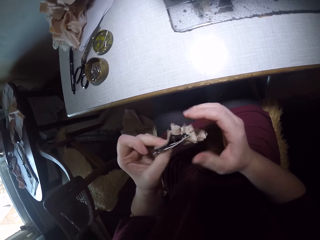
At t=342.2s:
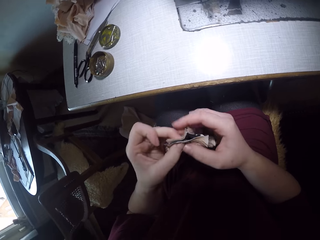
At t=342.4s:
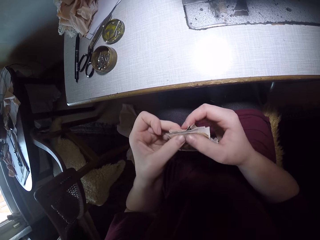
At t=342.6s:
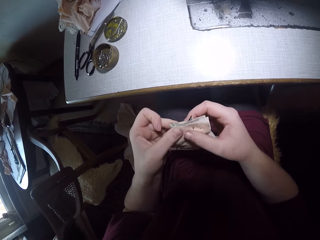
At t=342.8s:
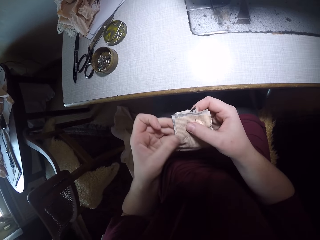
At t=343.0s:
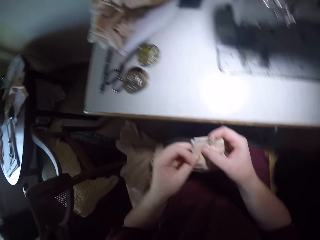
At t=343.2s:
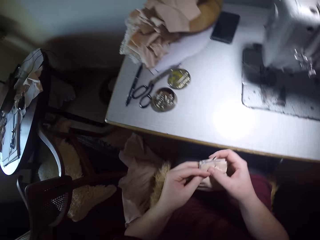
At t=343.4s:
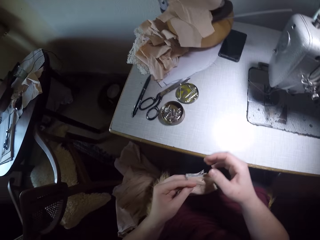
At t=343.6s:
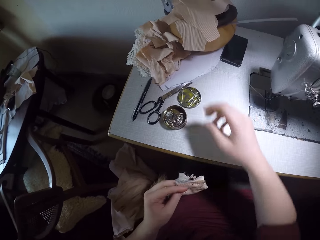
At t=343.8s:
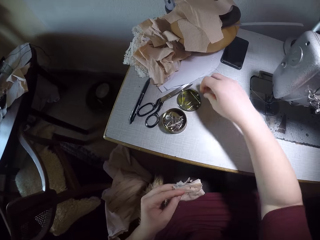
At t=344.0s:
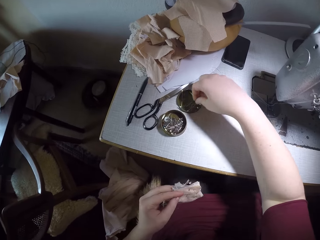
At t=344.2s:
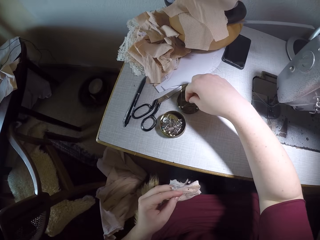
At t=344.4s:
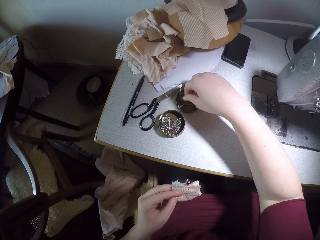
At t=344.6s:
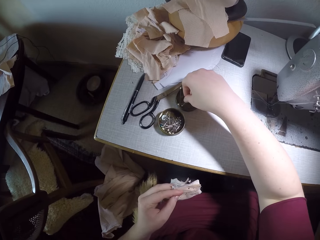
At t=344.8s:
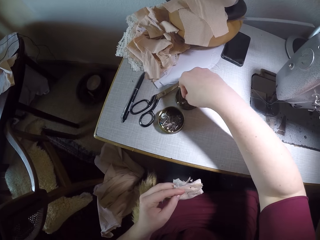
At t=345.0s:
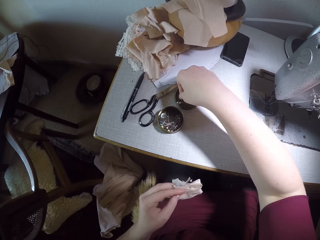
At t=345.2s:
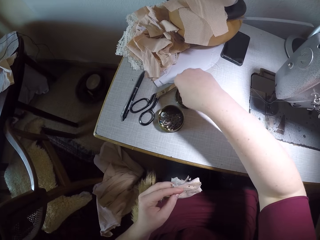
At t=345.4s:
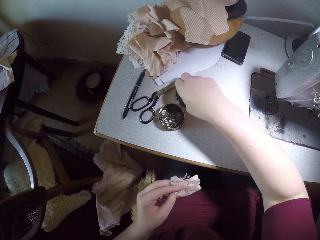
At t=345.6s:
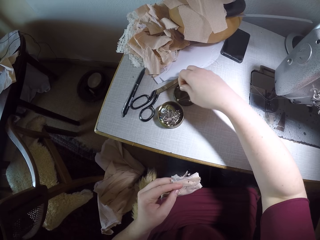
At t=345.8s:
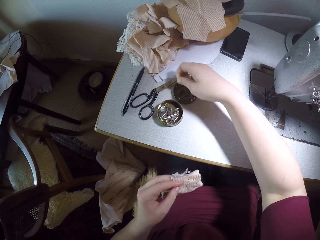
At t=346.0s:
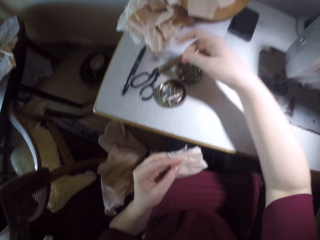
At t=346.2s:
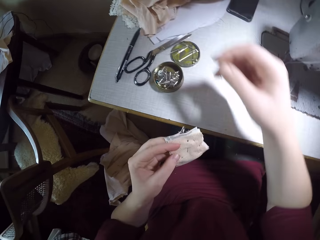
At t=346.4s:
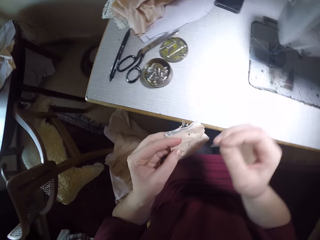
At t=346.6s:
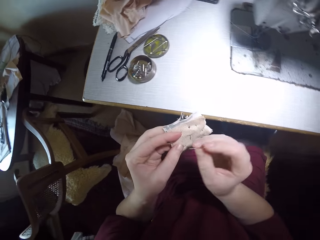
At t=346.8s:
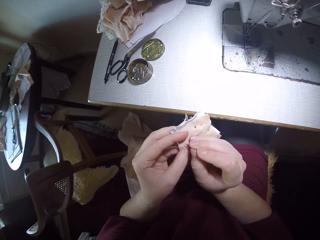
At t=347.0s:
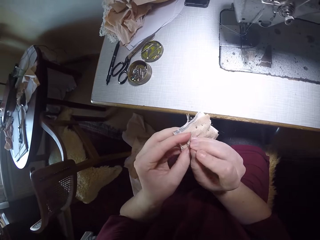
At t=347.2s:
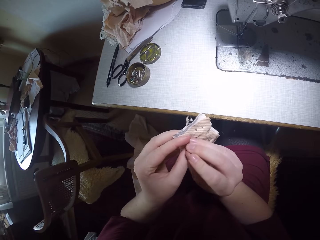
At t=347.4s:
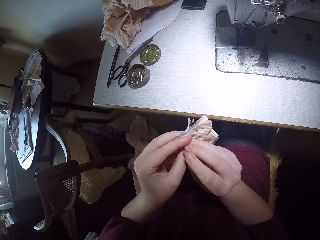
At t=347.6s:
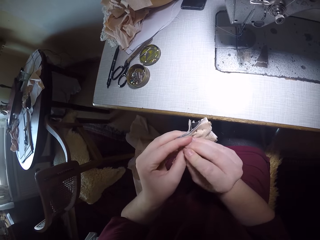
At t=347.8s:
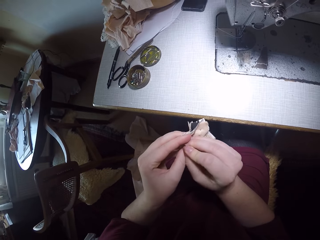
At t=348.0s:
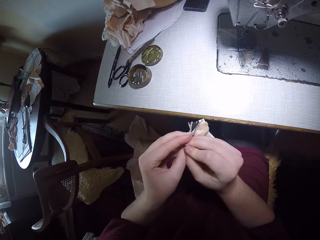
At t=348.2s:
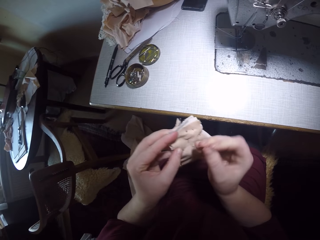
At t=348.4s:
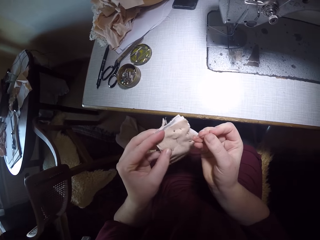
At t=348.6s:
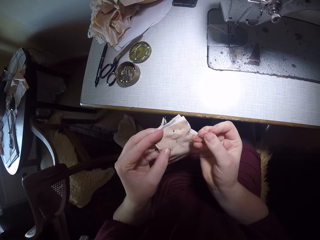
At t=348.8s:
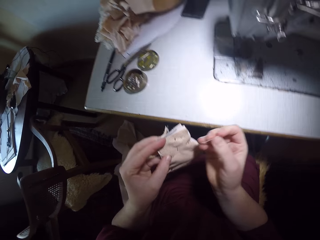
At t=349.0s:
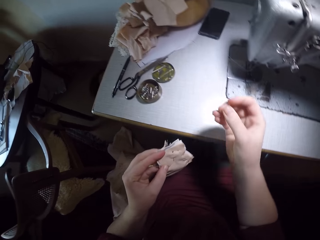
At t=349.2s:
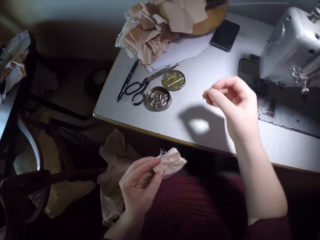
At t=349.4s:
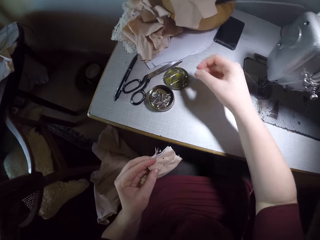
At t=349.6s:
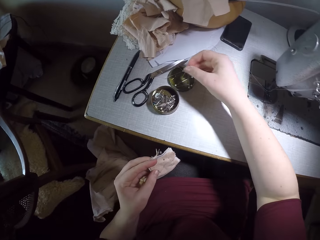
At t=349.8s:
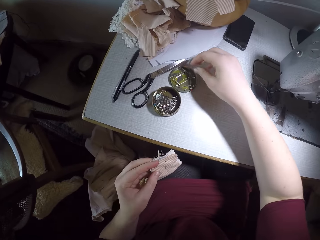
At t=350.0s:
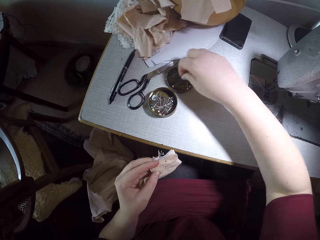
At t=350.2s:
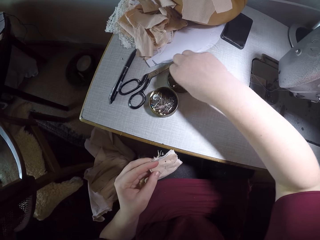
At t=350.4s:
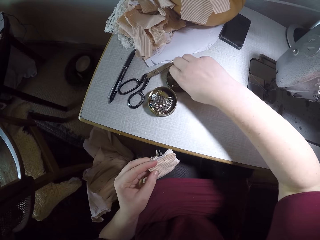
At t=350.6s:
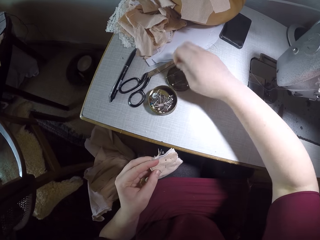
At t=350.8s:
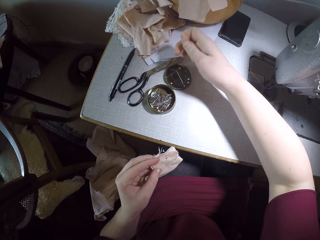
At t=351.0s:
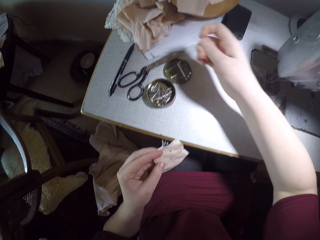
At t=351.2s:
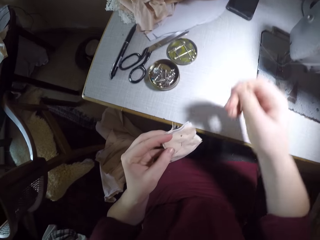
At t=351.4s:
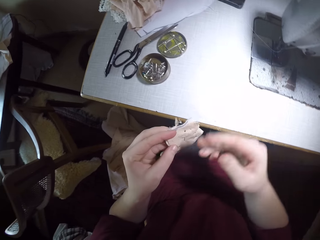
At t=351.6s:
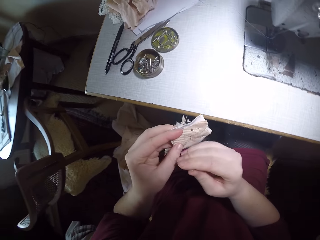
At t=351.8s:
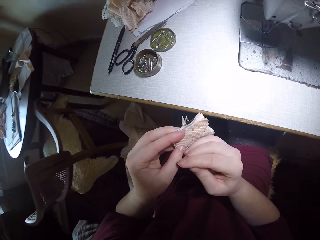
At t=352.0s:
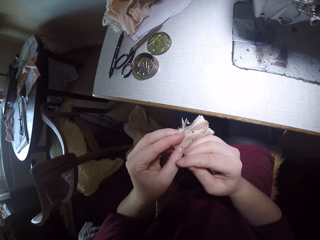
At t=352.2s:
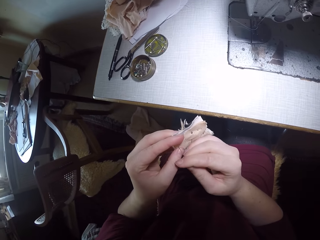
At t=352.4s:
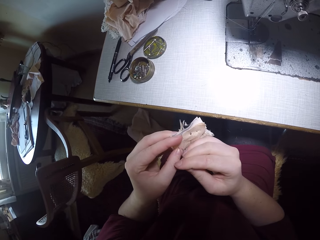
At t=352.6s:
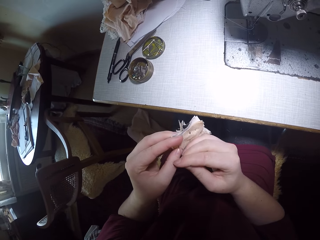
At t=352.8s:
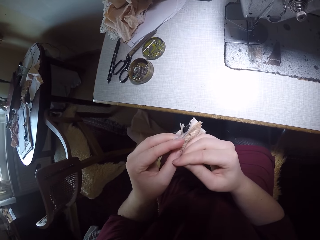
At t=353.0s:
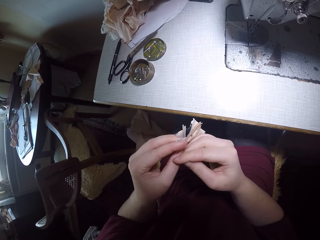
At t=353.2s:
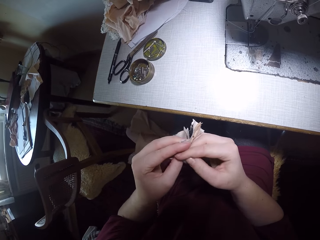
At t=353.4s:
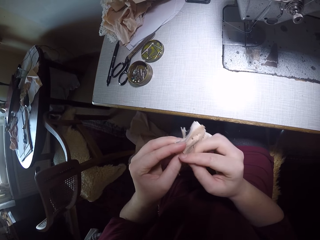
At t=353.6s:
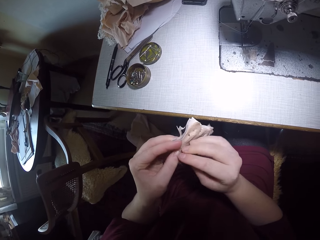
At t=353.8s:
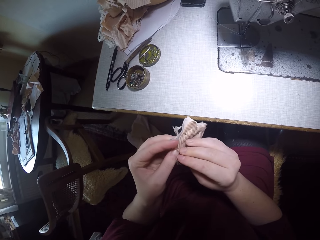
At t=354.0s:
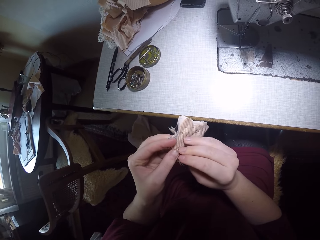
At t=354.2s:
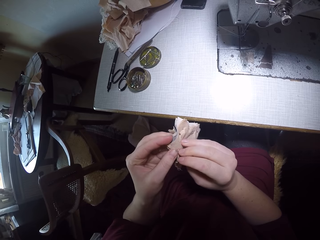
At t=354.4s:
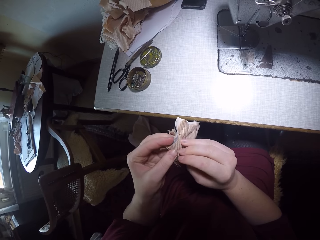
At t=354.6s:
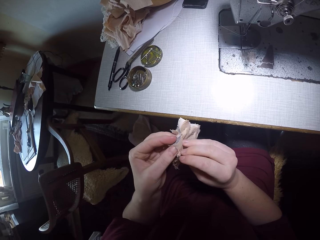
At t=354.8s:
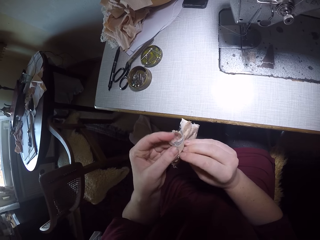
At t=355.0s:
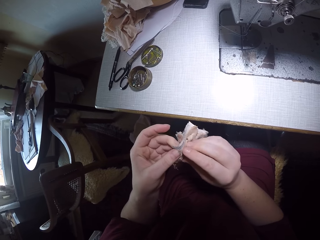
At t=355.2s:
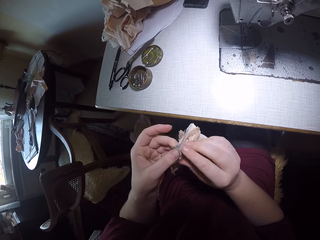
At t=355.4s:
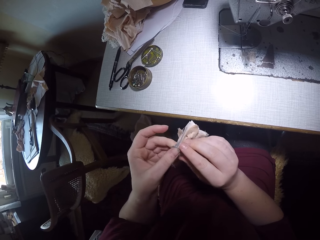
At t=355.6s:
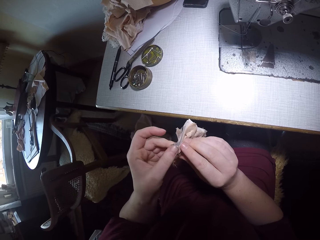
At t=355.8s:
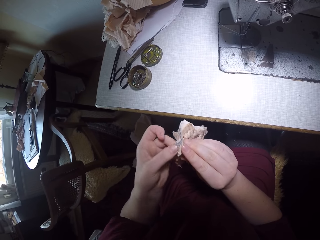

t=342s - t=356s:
The camera wearer examines the joined clothing pieces again. They take another pin from the pin plate on the right again. They insert the pin in the joined clothing pieces again. They remove the pin from the joined clothing pieces. They drop the pin in the pin plate on the right. They take another pin from the pin plate on the right again. They insert the pin in the joined clothing pieces again.

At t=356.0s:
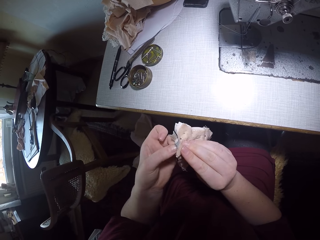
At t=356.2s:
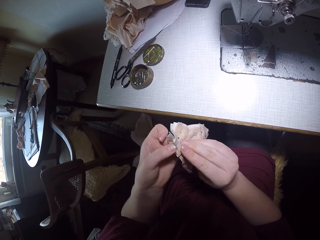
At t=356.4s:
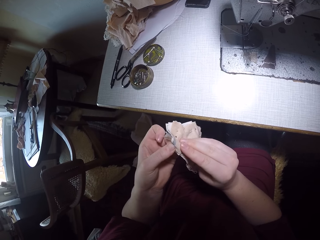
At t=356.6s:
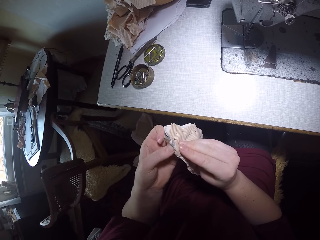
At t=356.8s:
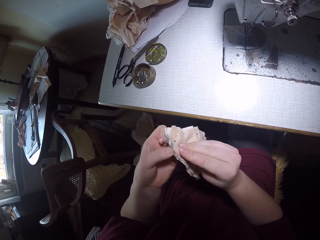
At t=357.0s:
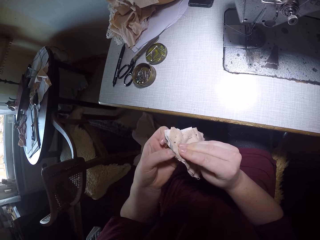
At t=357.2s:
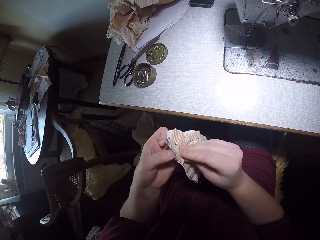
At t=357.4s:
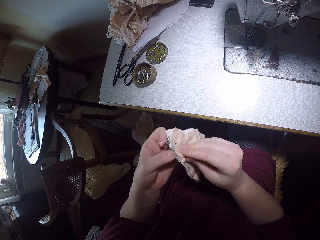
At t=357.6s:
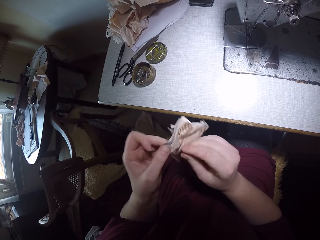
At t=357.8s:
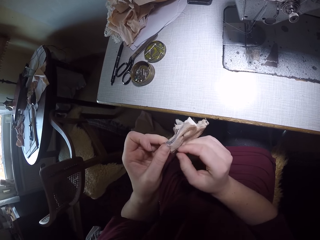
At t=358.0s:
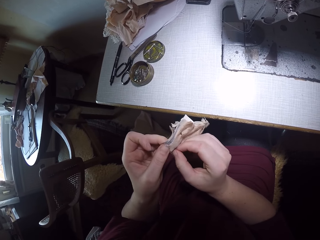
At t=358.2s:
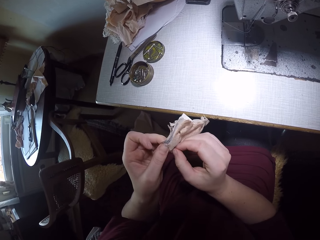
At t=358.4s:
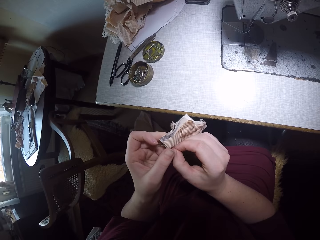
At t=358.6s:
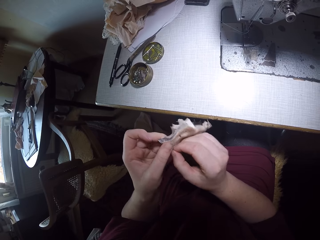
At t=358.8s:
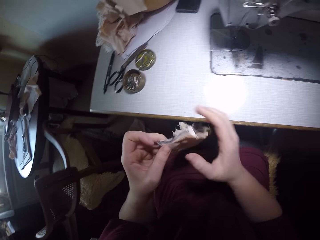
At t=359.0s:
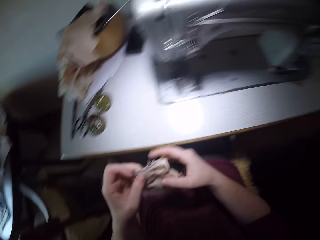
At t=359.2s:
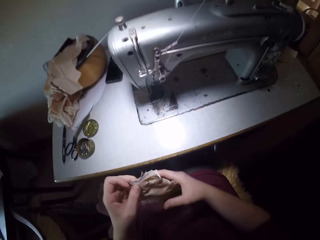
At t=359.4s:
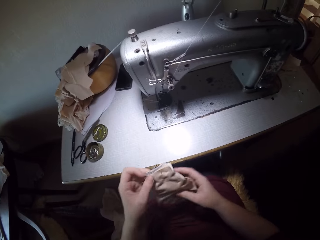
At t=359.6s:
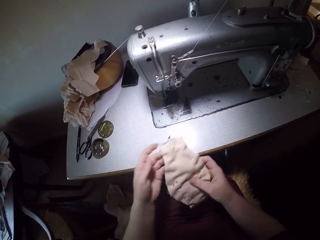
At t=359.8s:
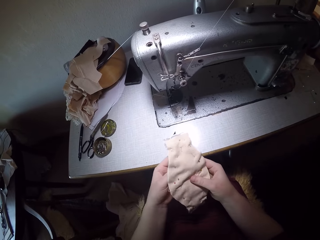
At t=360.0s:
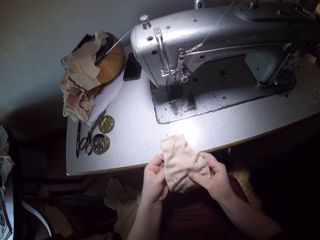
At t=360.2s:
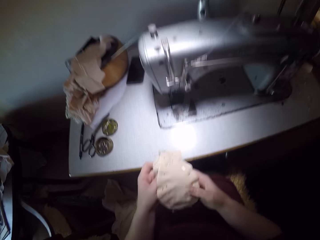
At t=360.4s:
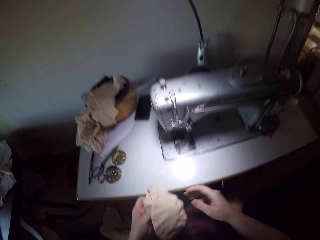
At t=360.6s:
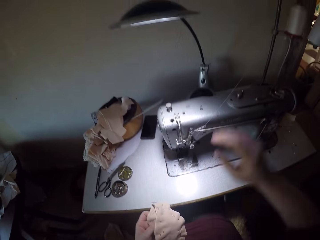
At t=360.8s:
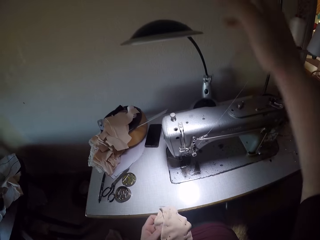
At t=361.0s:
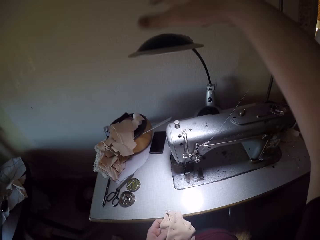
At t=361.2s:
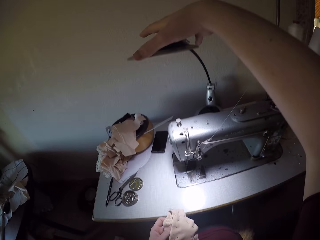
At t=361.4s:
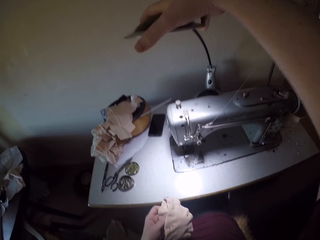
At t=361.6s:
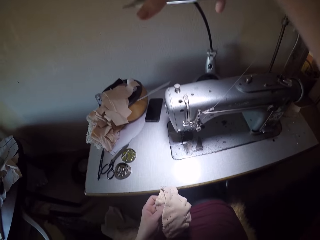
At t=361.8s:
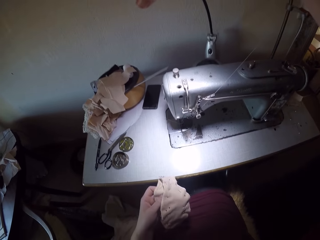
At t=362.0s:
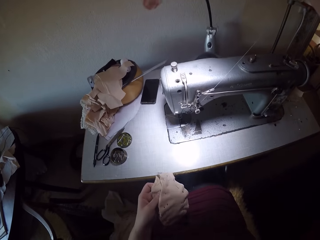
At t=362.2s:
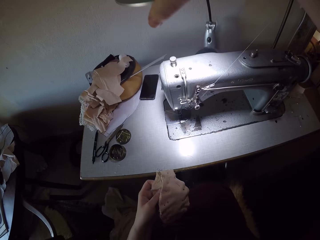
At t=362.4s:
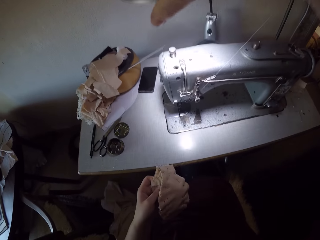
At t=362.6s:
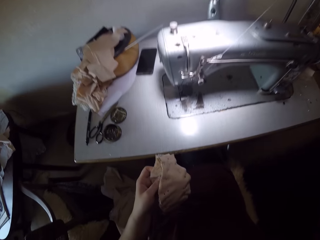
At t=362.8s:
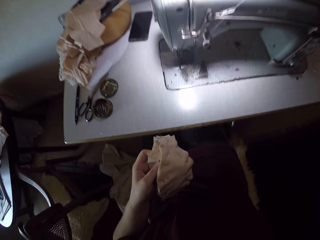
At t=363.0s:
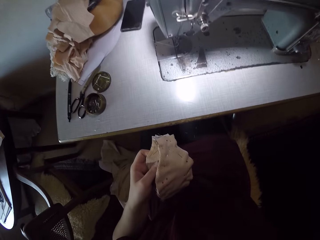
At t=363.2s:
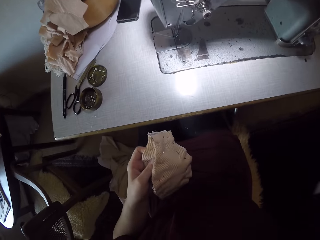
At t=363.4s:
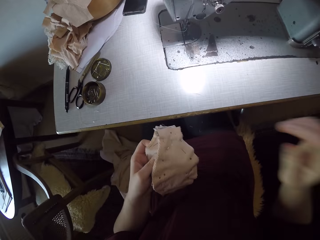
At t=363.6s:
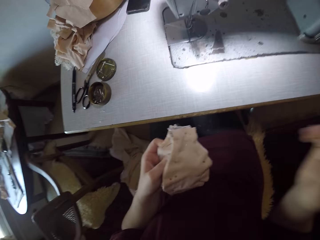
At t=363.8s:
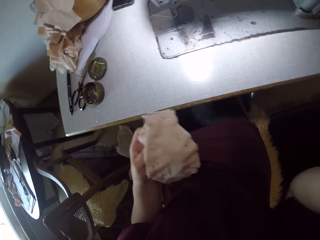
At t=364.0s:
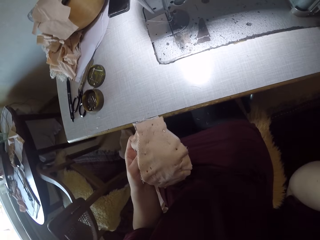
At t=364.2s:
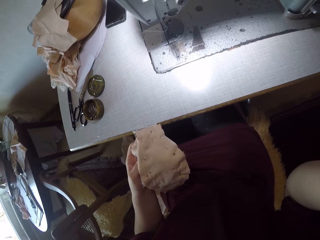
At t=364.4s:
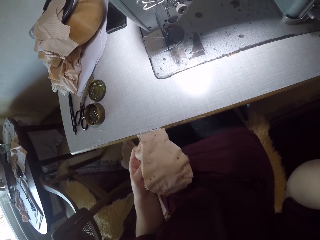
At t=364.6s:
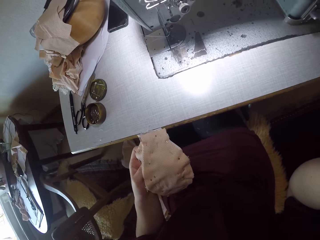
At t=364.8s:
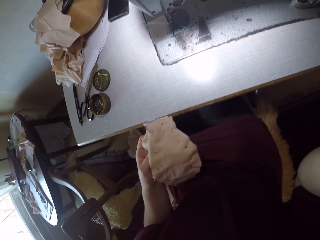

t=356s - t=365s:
The camera wearer stops inserting the pin in the joined clothing pieces. He holds the joined clothing pieces with his hands for a while. He continues to hold the joined clothing pieces with his left hand. He raises his right hand. He adjusts the table lamp. He touches the table lamp beside the sewing machine with his right hand. He presses the table lamp downwards. He removes his right hand from the table lamp. He looks at the joined clothing pieces he is holding. He adjusts the ego camera with his right hand.
